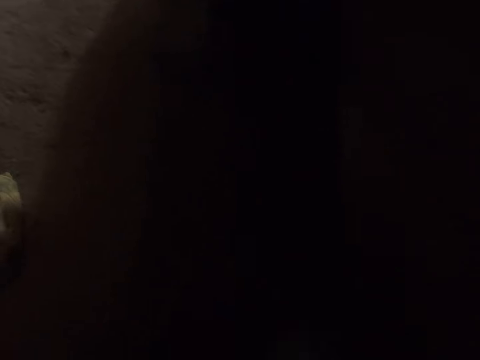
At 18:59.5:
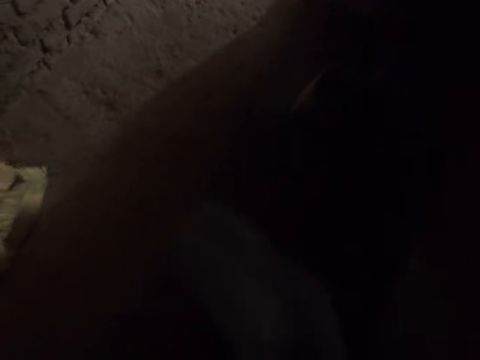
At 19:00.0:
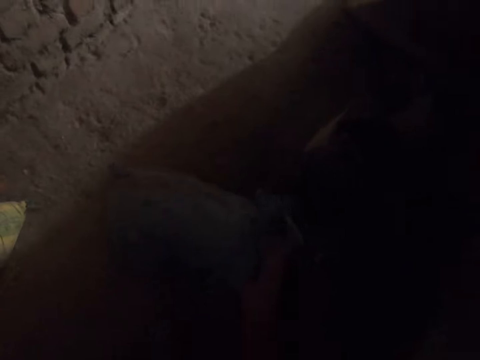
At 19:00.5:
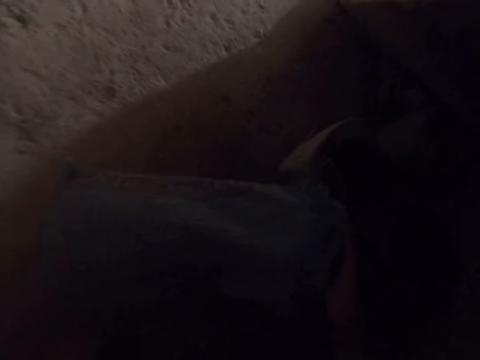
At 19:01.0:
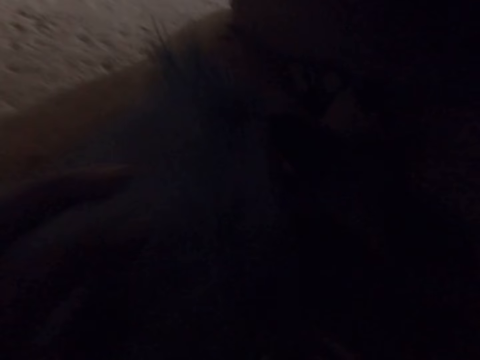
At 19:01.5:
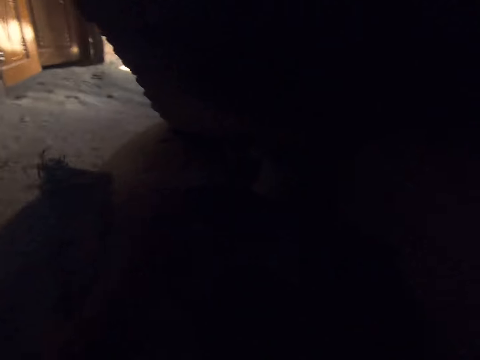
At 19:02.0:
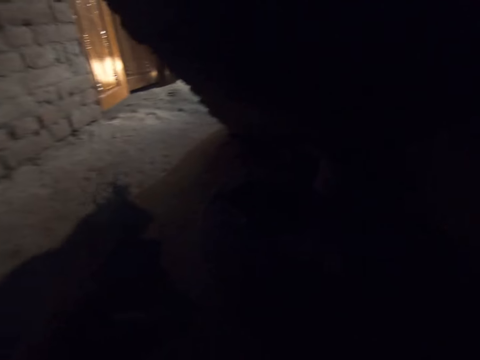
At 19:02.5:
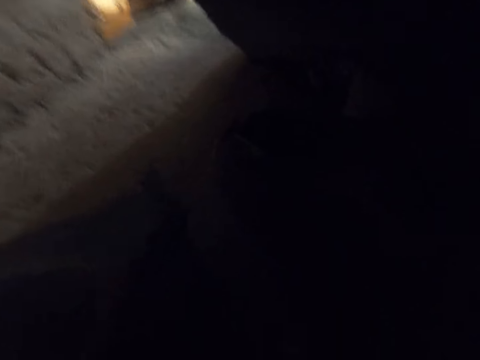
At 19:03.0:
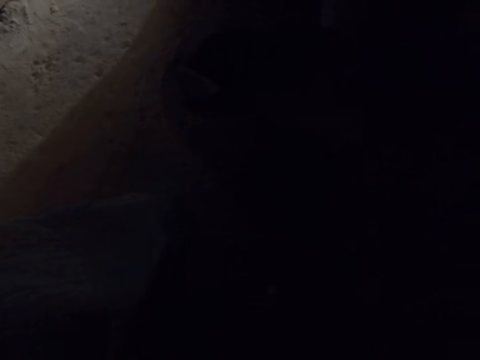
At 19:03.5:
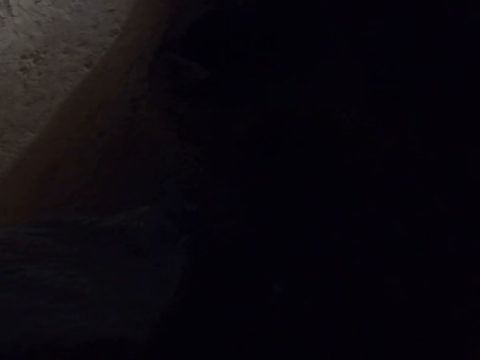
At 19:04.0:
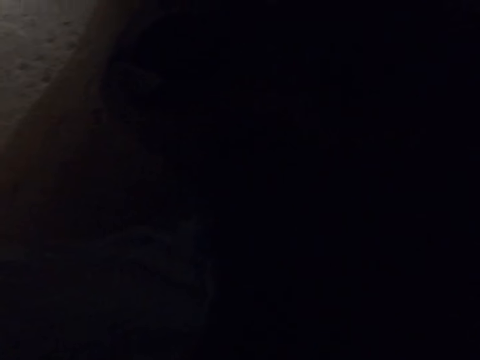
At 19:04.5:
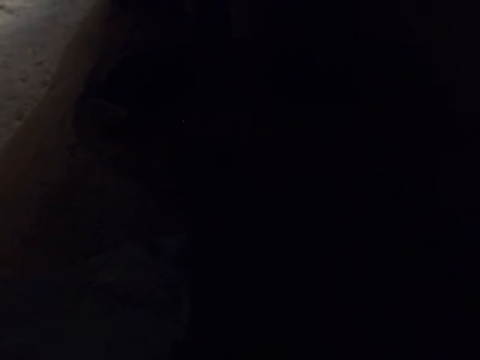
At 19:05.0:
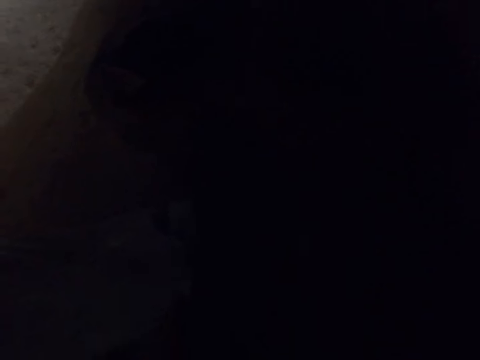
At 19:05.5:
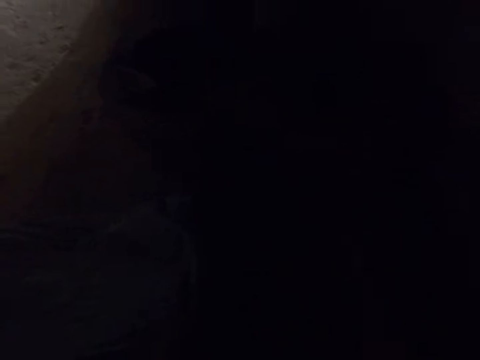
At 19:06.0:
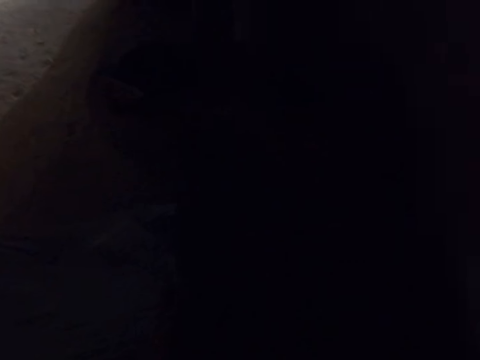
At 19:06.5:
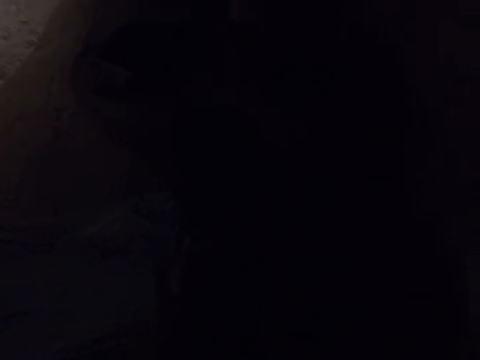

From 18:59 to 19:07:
The camera wearer puts the sack on the floor. They pick the sack.

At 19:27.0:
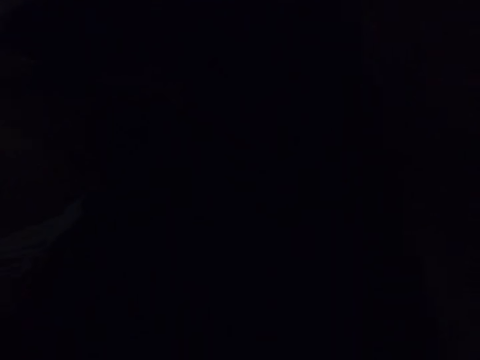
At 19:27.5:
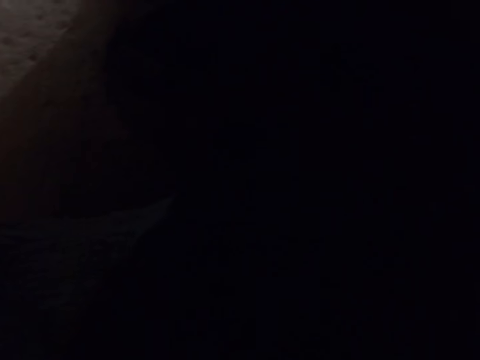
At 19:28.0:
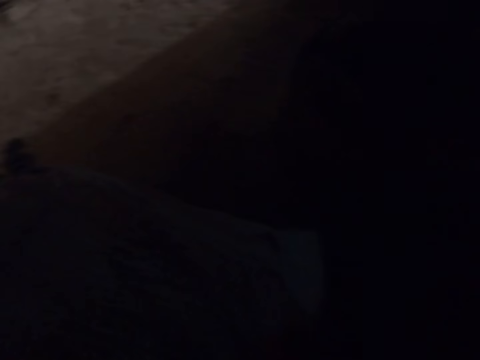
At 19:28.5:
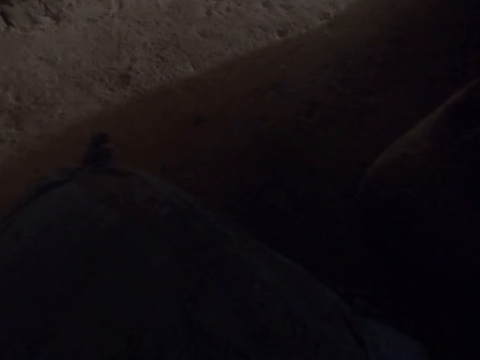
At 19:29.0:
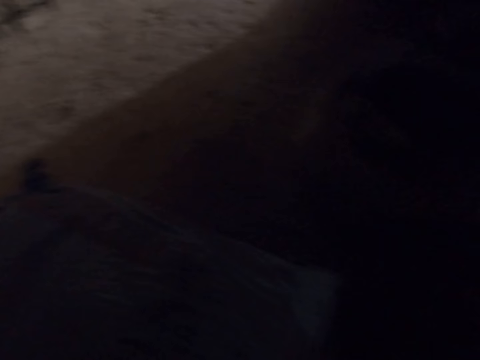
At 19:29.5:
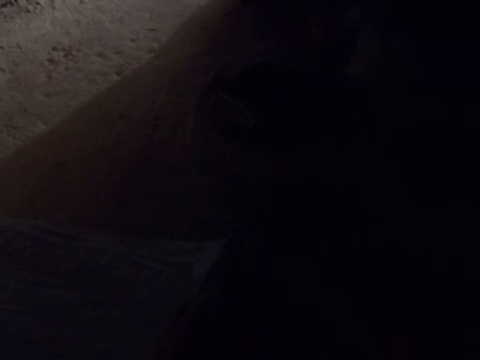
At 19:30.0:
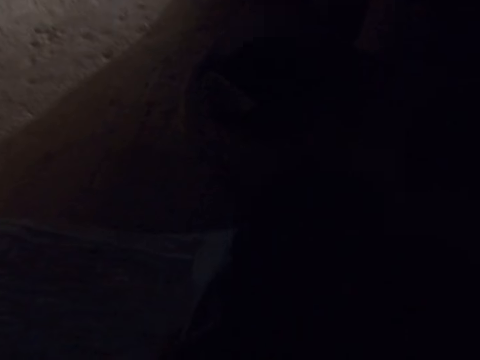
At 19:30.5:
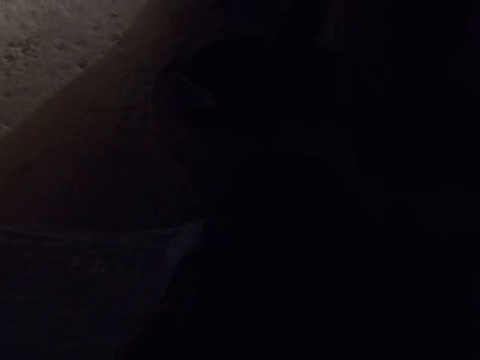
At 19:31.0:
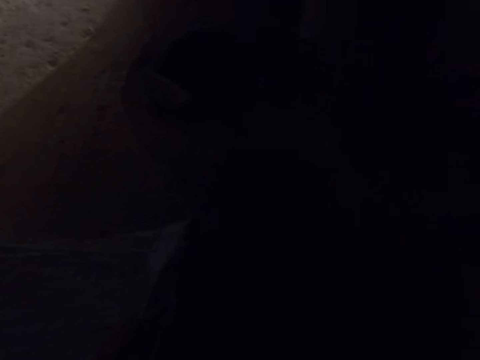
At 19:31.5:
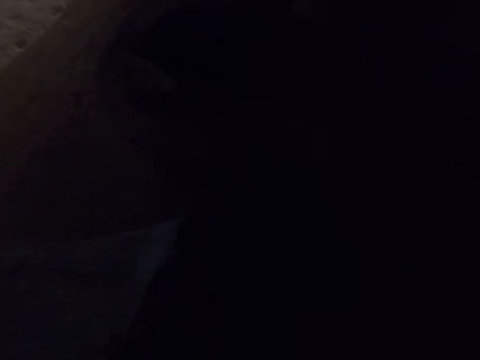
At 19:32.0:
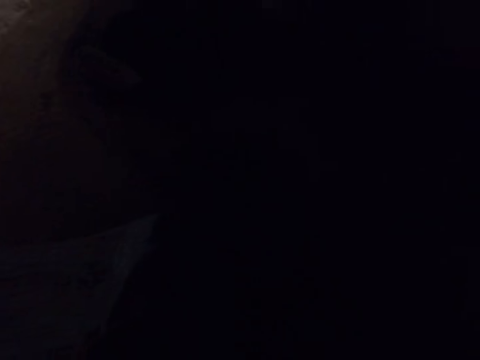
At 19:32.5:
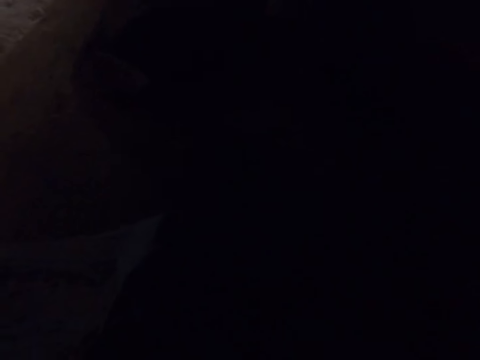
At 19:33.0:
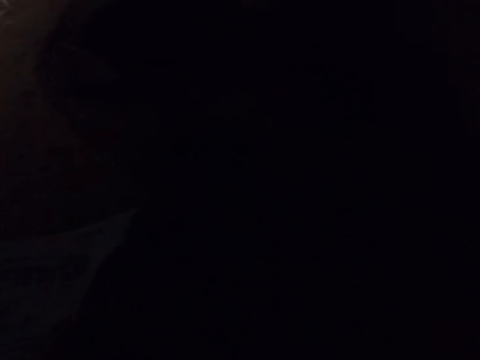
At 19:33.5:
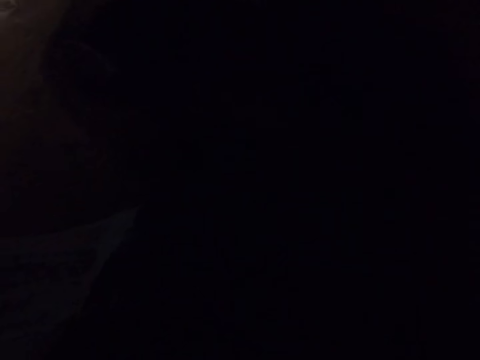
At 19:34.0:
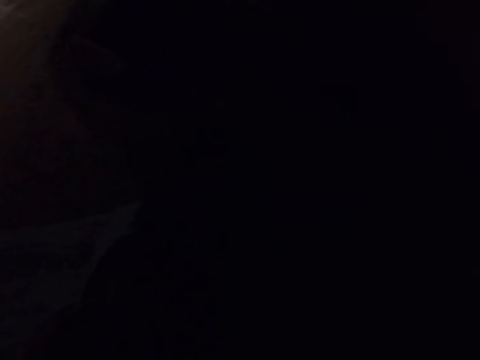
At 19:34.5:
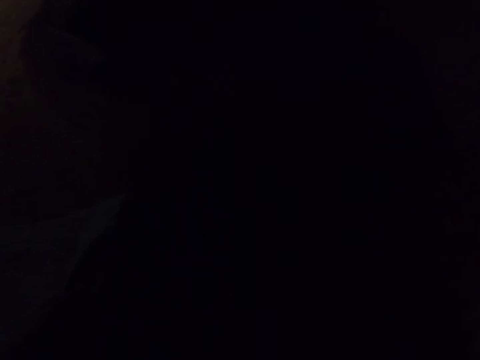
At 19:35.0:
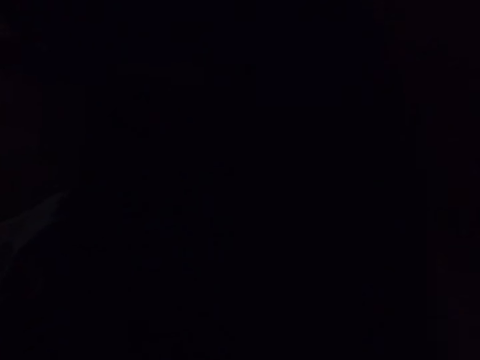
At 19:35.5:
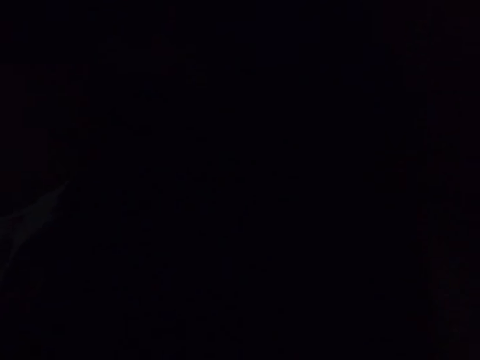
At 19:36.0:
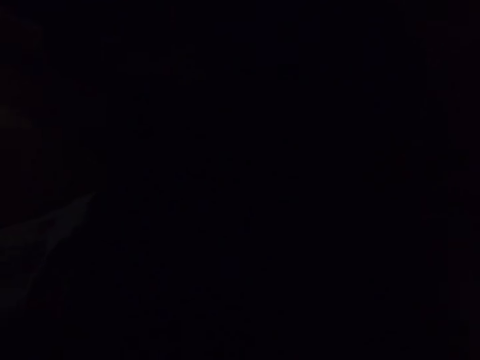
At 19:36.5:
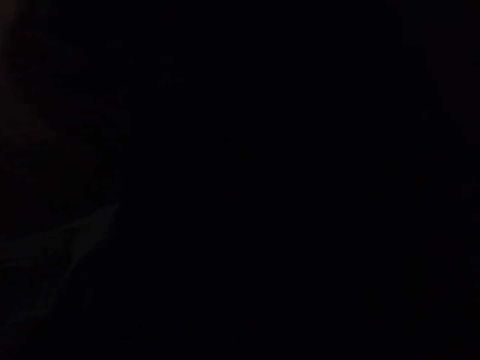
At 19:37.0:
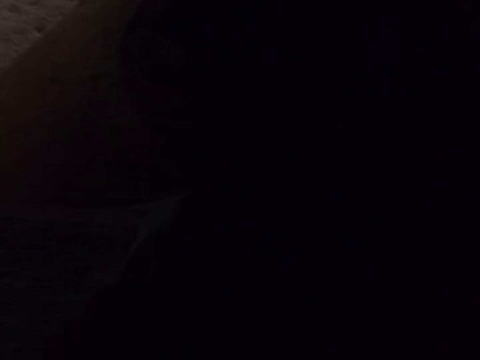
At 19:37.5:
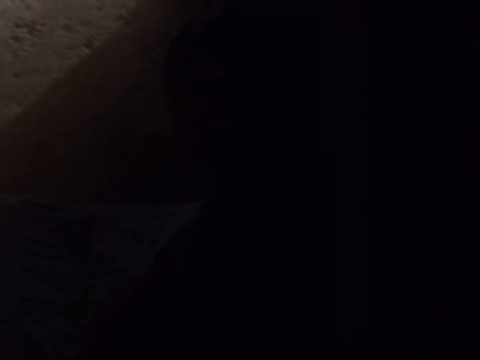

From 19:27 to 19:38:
The camera wearer looks at the sack. They remove charcoal from the sack.

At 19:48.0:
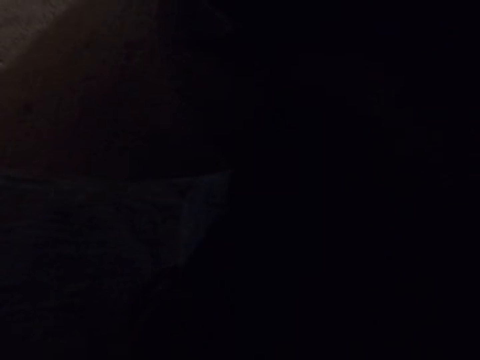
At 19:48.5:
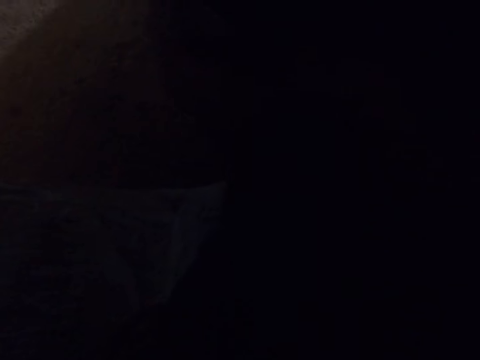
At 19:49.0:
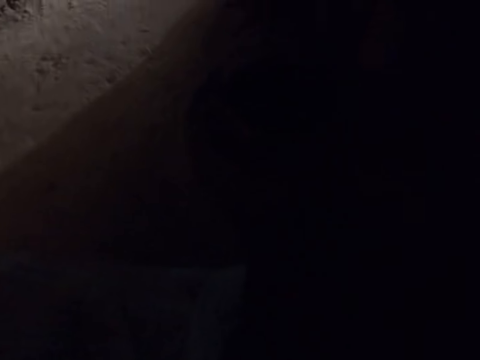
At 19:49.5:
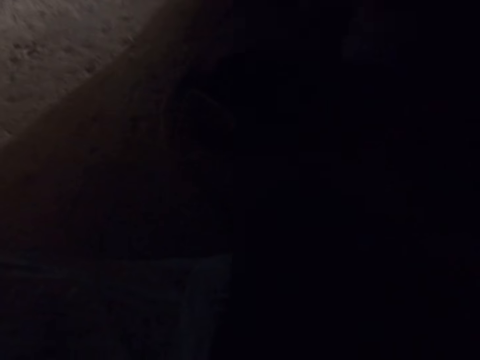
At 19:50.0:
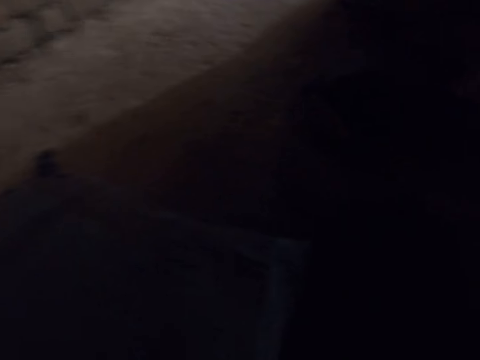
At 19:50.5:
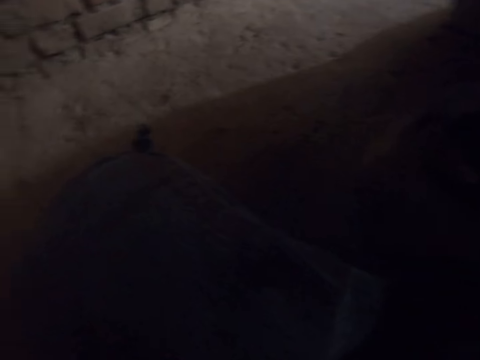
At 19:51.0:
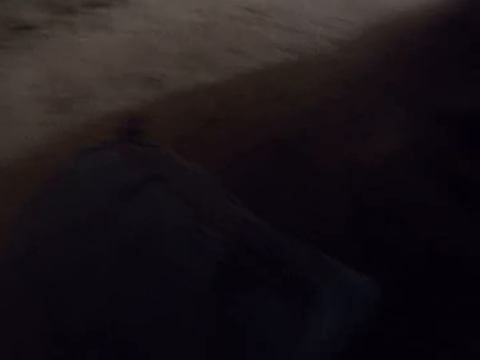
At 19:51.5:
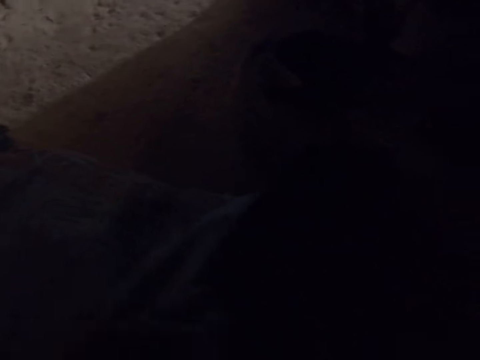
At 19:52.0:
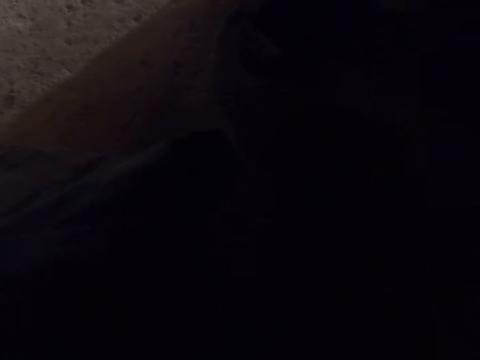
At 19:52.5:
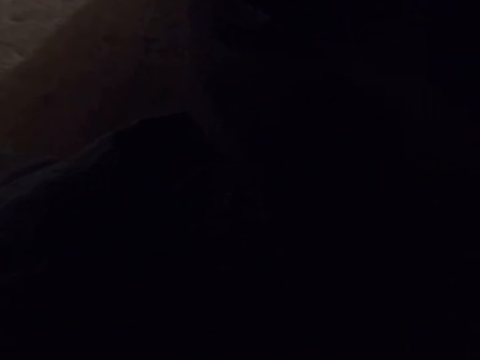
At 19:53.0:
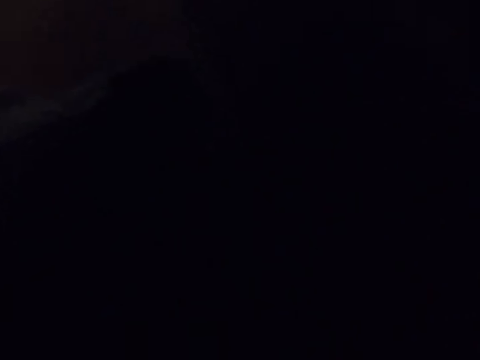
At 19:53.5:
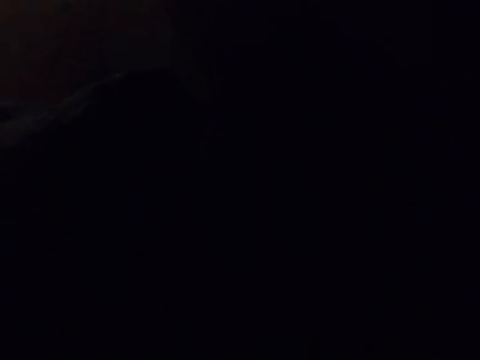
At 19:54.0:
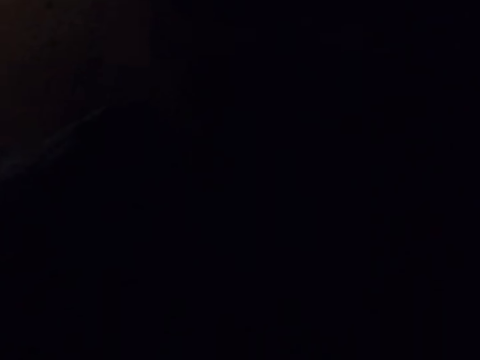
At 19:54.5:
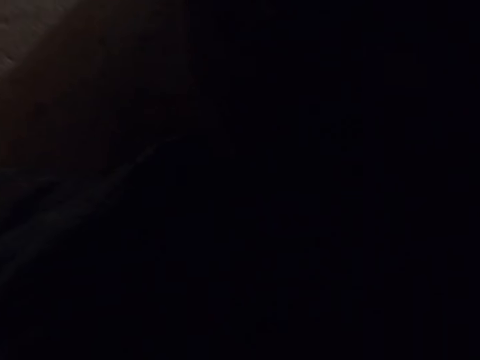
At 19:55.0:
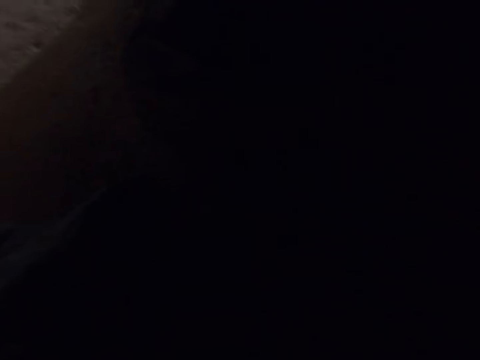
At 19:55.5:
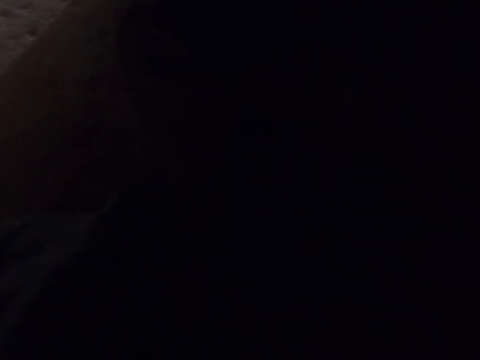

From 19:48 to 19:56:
The camera wearer looks around.
